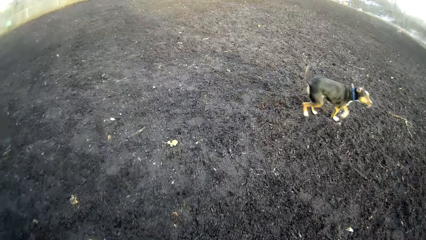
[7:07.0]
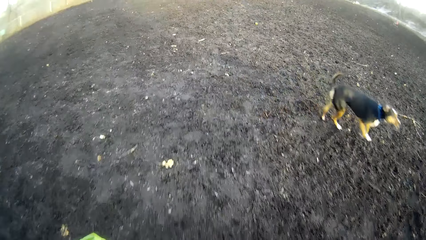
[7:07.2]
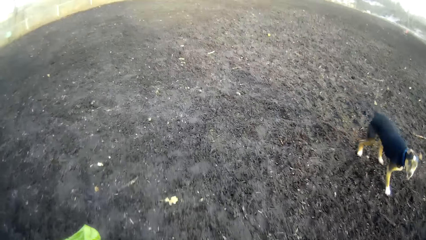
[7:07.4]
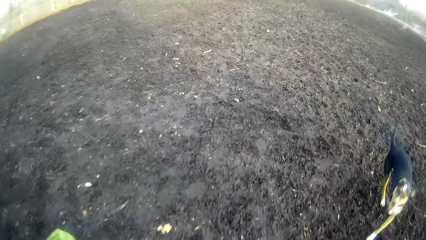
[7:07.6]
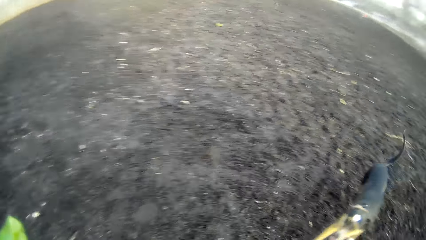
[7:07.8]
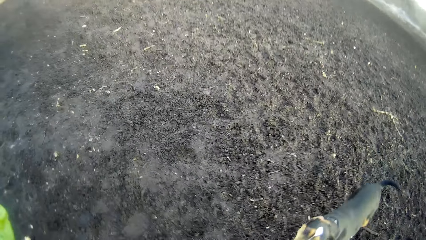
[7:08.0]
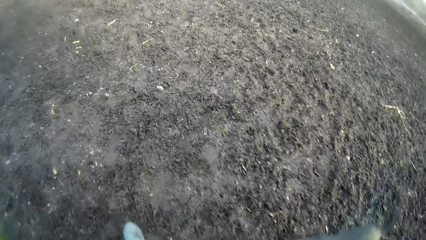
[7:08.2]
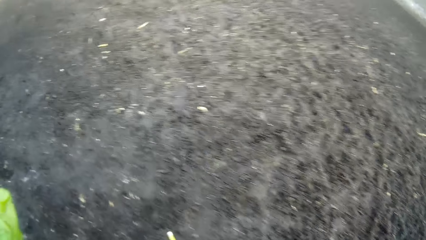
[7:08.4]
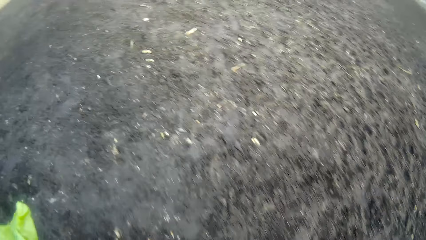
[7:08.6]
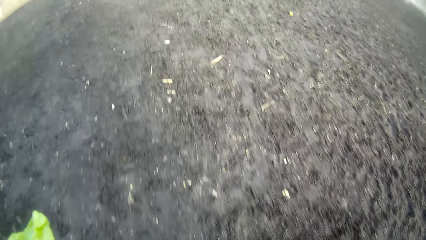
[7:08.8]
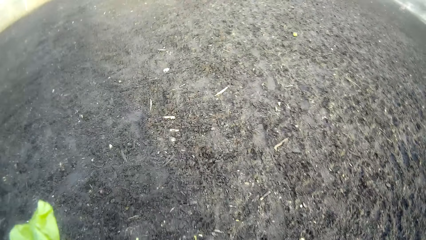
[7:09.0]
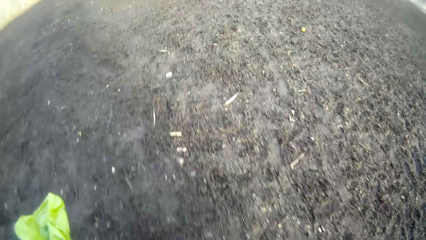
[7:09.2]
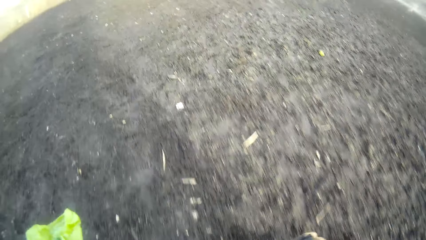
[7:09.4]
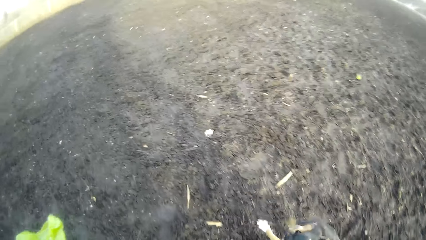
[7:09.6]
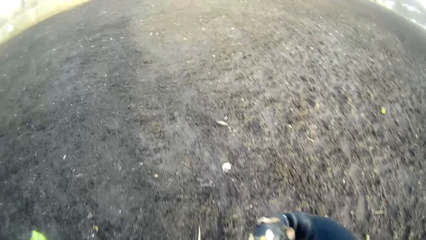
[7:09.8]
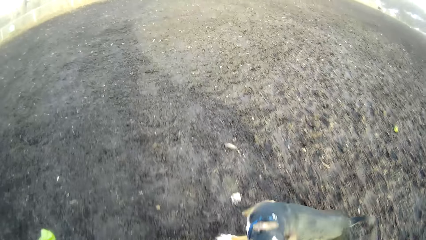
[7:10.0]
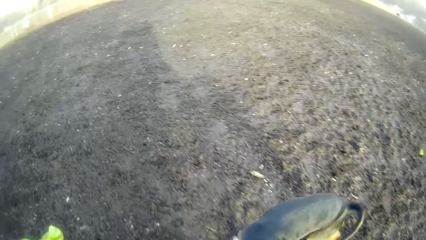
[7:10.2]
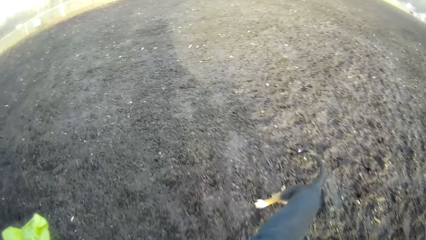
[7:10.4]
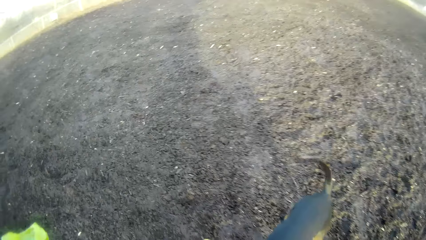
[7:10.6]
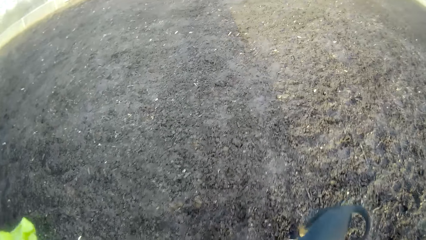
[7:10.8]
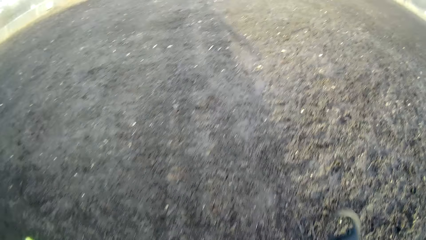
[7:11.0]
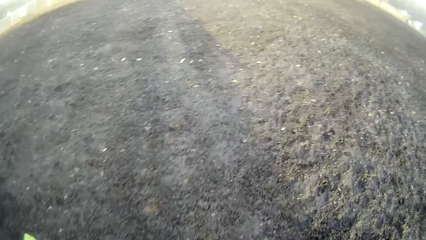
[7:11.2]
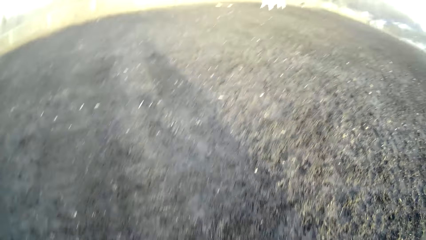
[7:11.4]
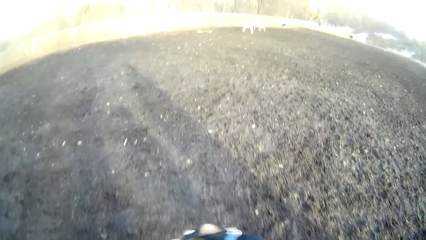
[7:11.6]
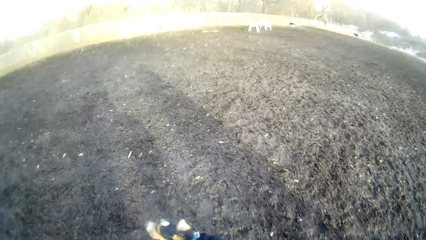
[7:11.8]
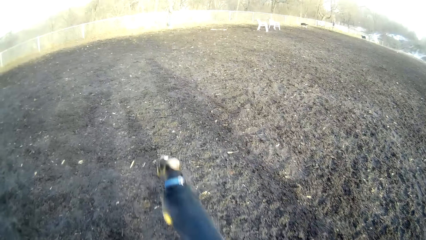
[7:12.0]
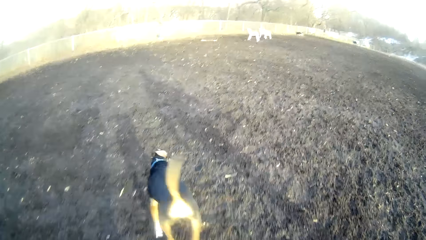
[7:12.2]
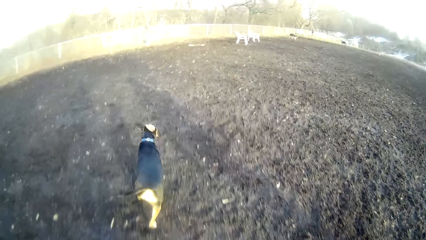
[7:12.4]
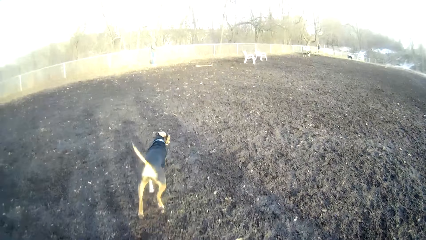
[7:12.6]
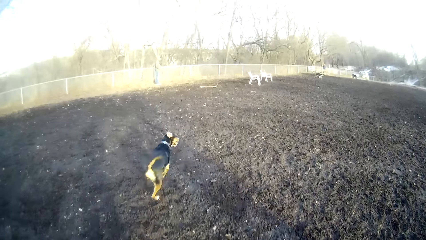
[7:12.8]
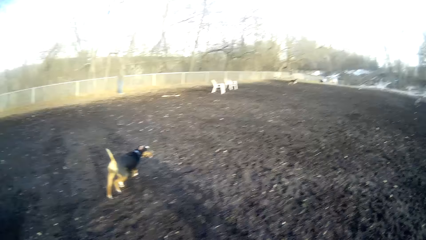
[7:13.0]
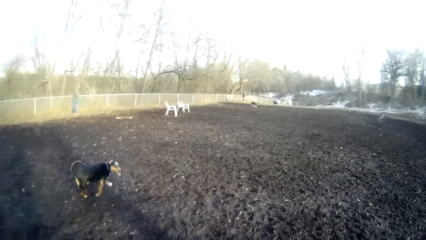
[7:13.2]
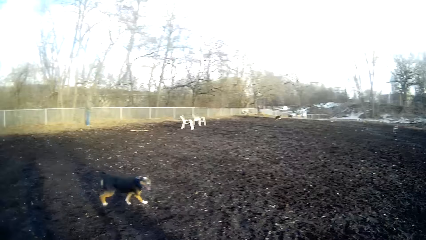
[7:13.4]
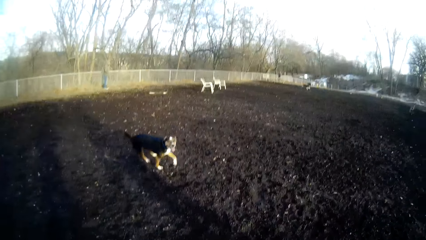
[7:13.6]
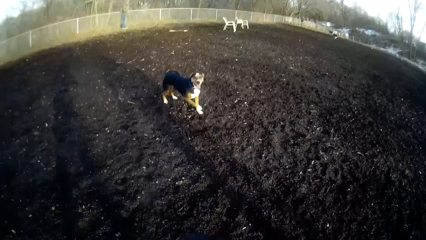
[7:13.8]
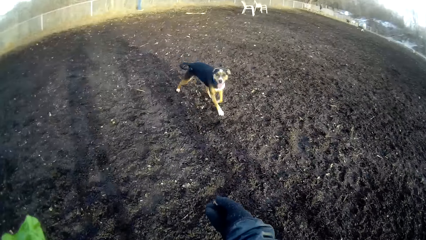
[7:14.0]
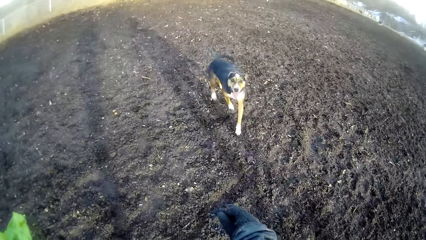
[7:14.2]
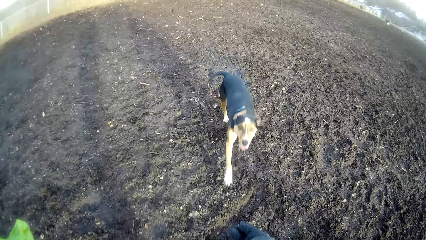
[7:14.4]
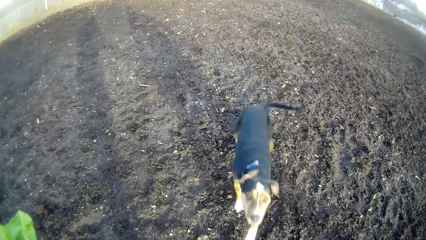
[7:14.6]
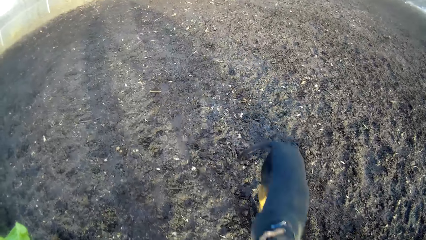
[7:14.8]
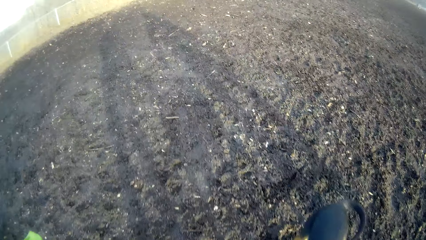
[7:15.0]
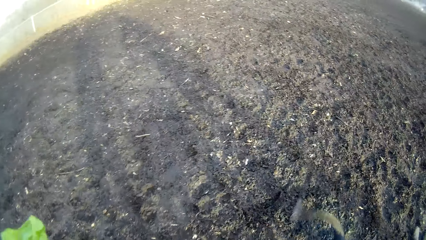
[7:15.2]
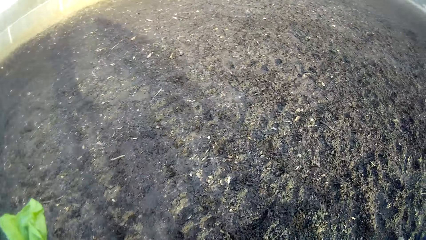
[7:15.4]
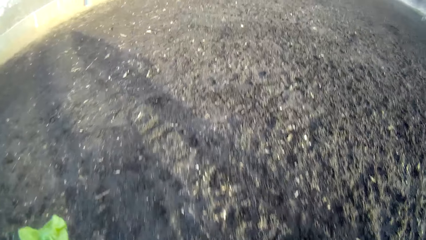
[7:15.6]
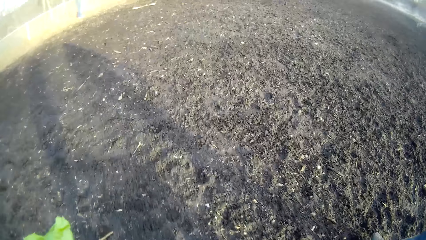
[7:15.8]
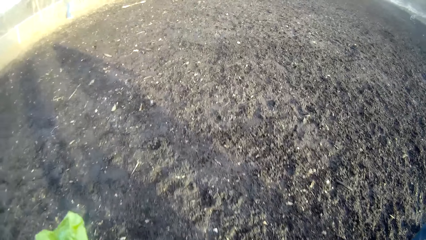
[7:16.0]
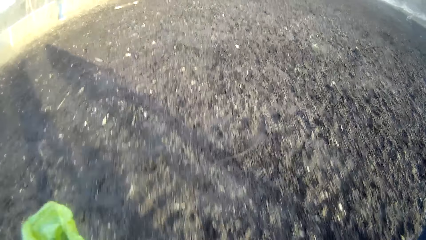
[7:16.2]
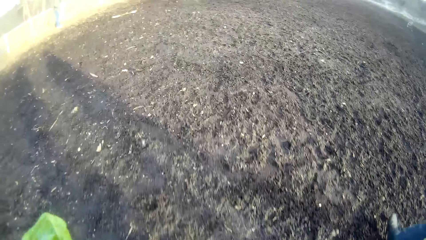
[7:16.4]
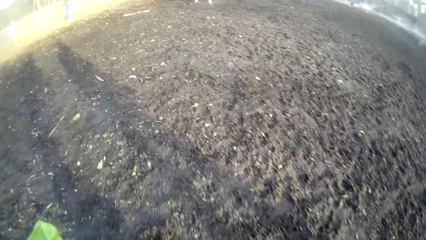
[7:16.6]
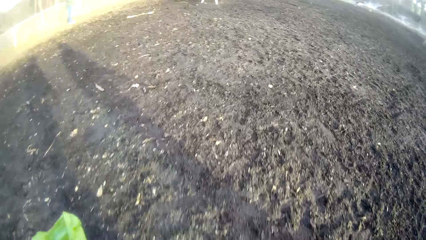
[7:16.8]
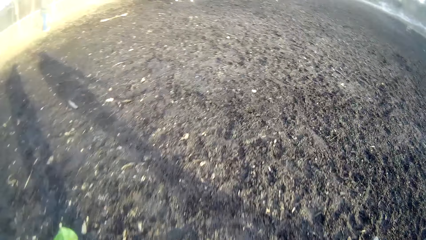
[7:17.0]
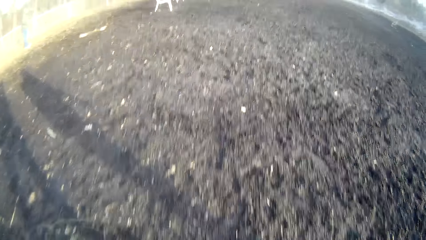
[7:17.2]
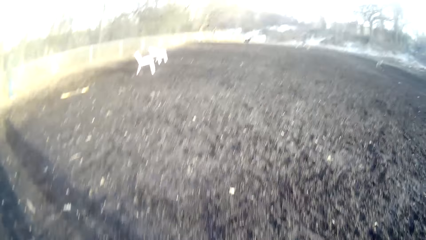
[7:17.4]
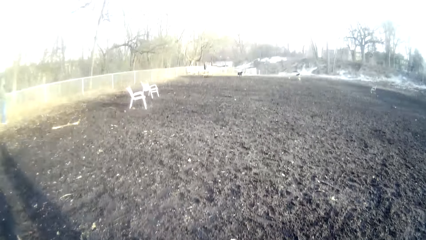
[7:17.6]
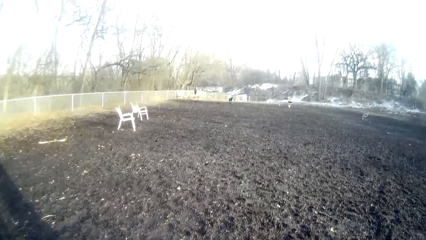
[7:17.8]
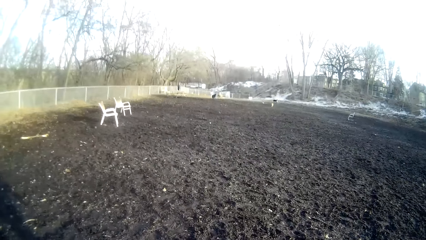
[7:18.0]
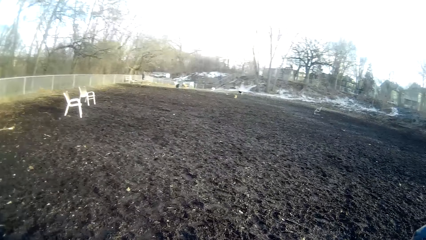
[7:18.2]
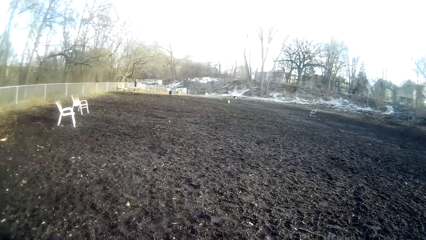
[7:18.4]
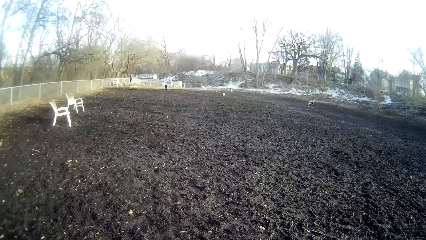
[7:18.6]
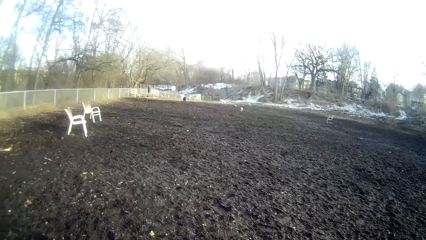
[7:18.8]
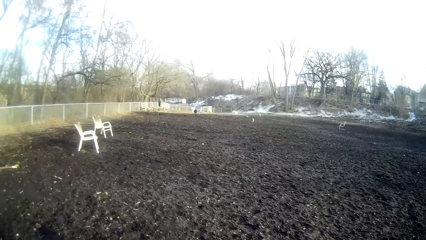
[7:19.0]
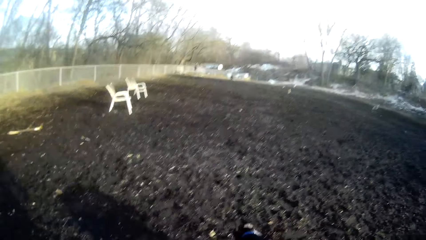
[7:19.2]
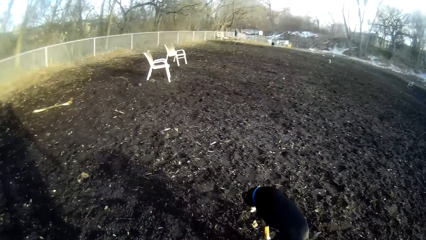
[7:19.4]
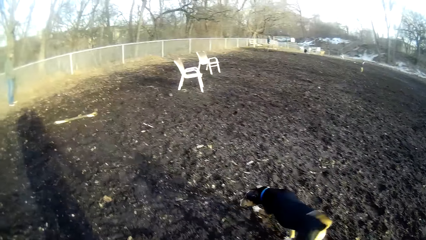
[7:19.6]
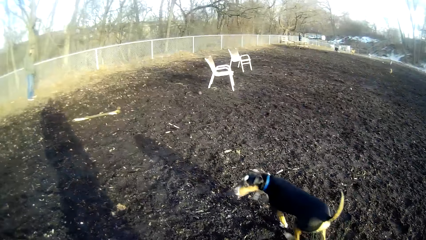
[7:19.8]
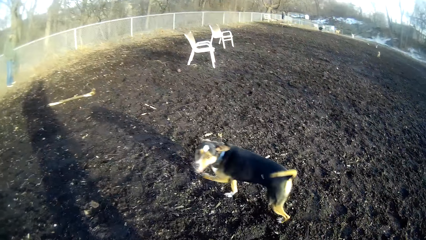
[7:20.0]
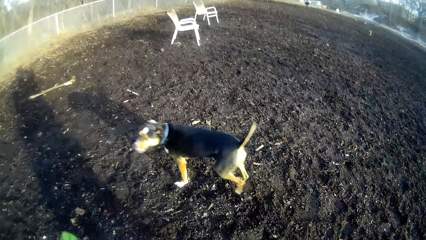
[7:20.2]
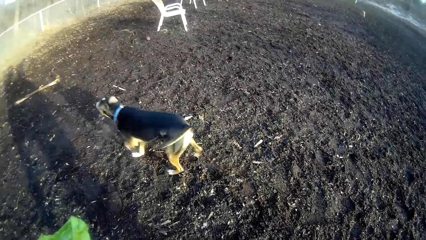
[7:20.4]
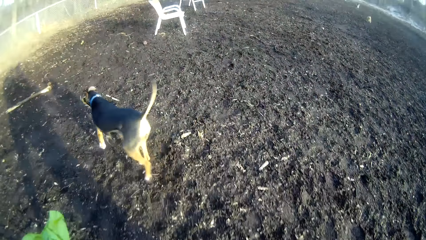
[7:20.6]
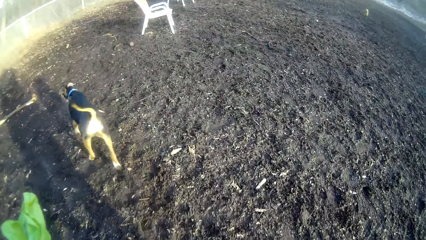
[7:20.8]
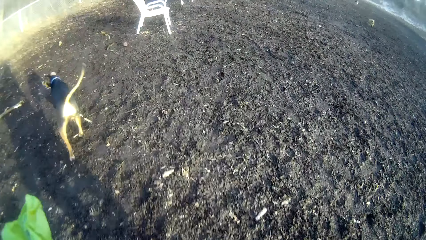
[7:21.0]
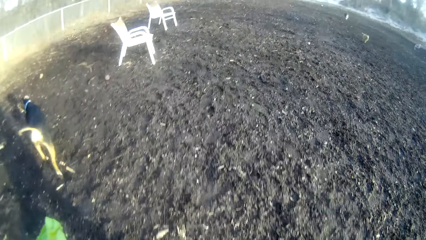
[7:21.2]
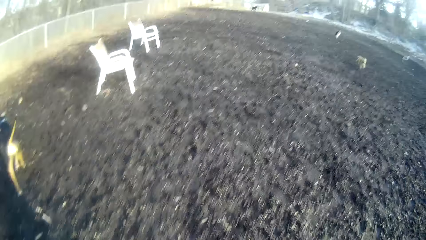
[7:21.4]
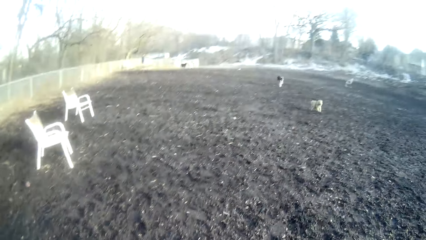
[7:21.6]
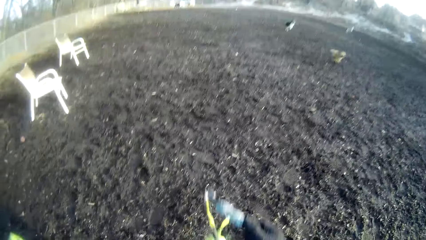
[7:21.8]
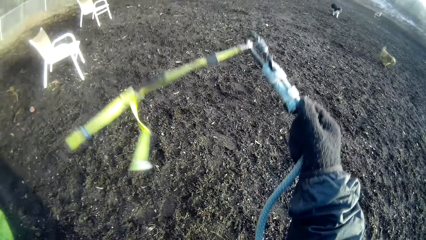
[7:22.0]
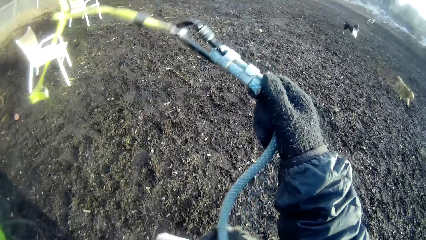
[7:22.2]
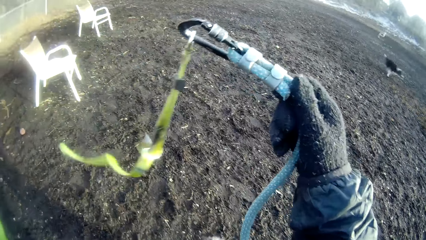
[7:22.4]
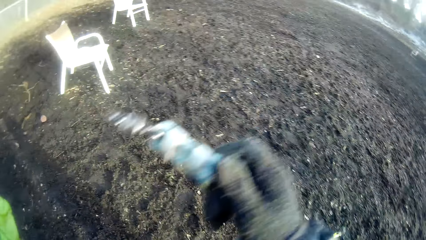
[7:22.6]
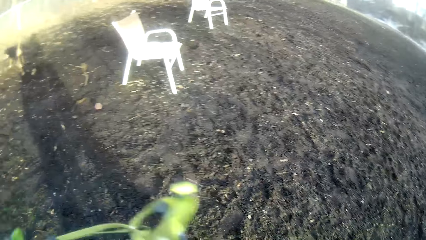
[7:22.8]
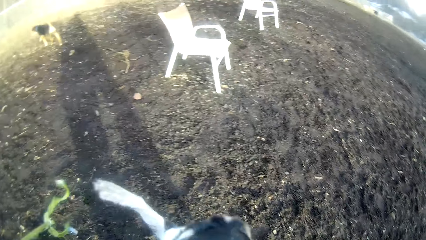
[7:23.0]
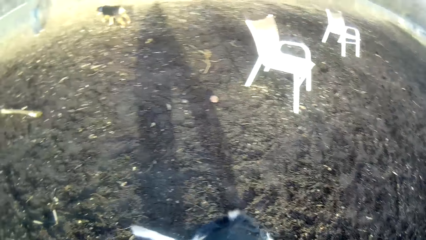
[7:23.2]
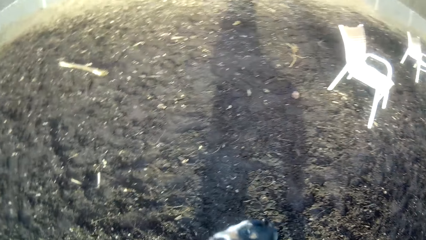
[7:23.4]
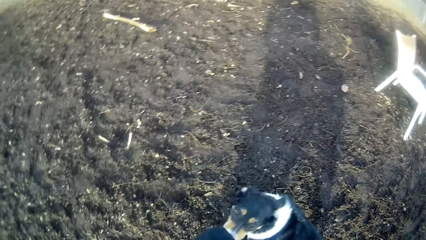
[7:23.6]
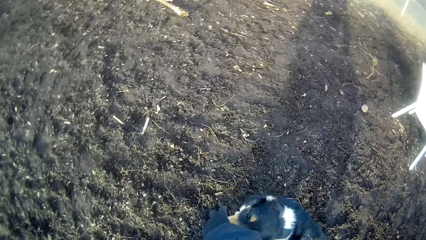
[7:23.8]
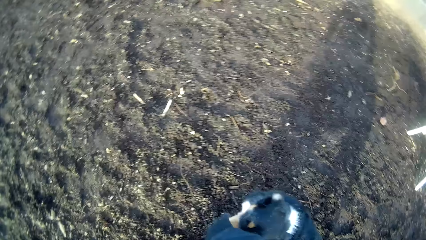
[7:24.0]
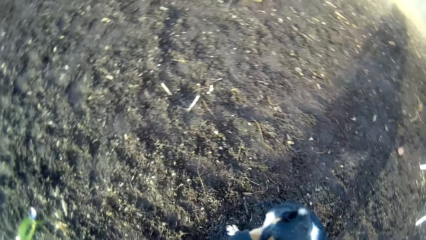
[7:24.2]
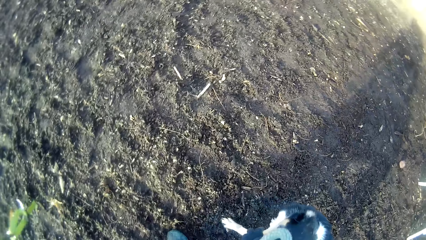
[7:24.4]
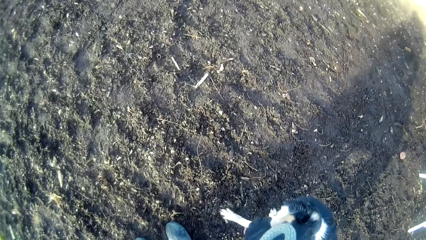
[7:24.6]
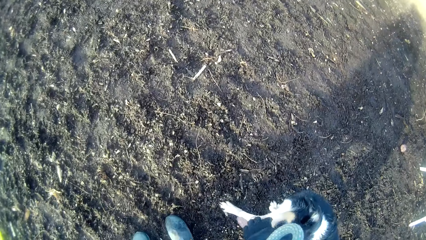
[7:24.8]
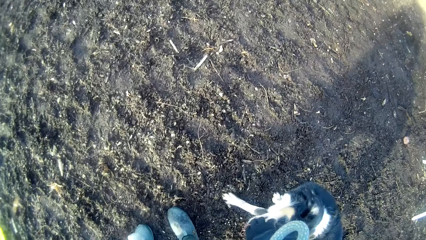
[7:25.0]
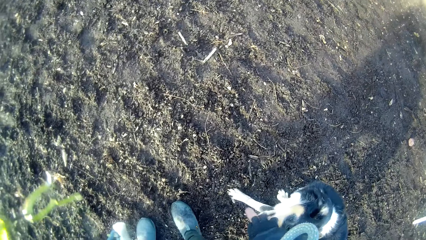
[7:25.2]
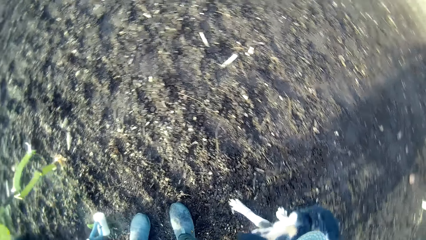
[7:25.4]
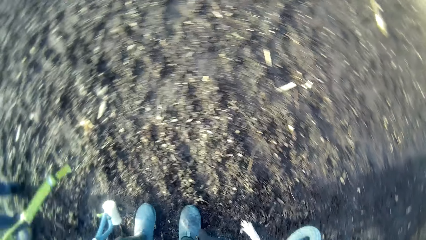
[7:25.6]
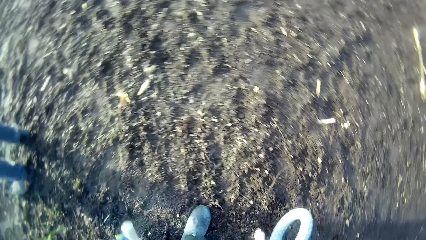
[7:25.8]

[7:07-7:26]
The camera wearer walks around. He feeds the dog dog food with his right hand. He looks at the dog. He walks around the field. He looks around. He looks at the dog. He holds a dog leash with his right hand. He feeds the dog the dog food with his right hand.
